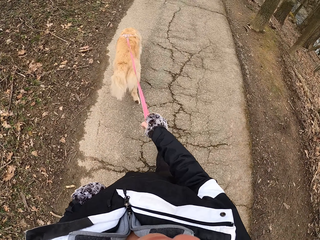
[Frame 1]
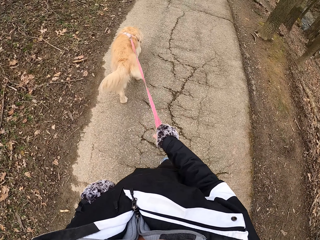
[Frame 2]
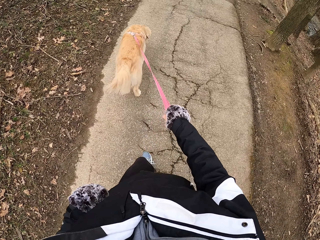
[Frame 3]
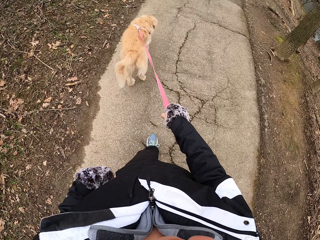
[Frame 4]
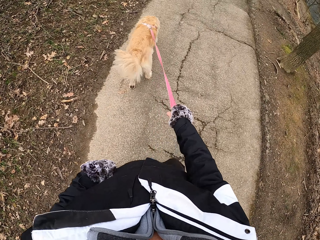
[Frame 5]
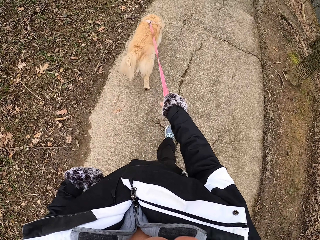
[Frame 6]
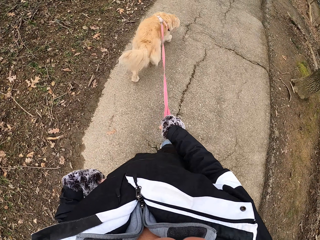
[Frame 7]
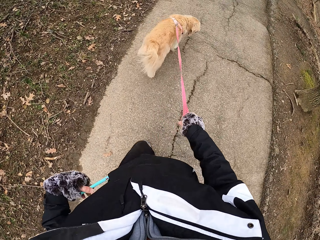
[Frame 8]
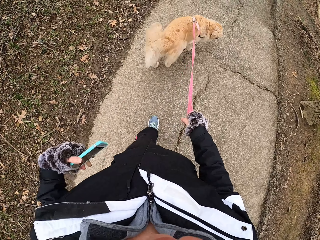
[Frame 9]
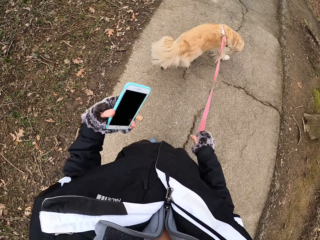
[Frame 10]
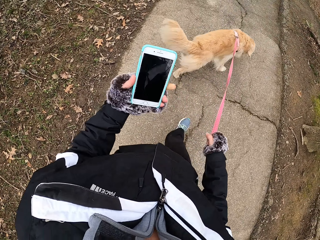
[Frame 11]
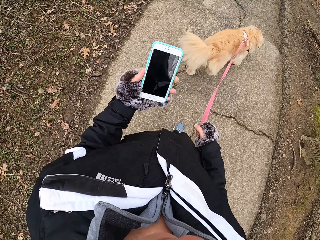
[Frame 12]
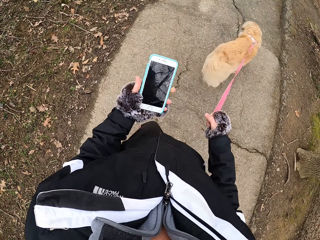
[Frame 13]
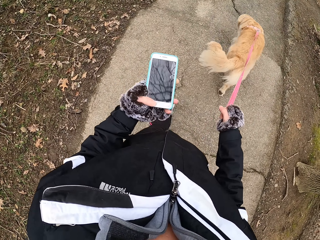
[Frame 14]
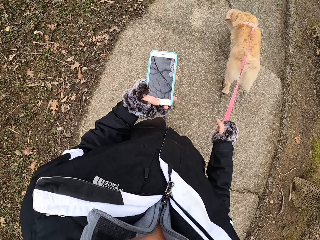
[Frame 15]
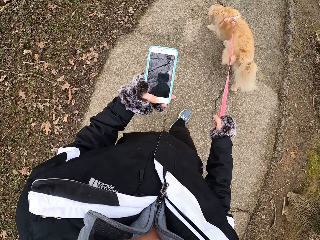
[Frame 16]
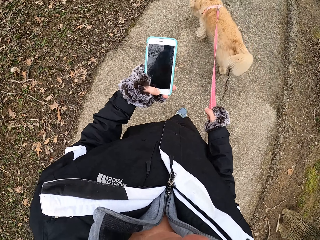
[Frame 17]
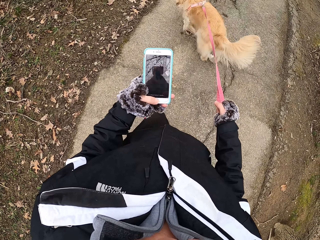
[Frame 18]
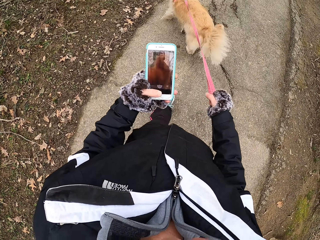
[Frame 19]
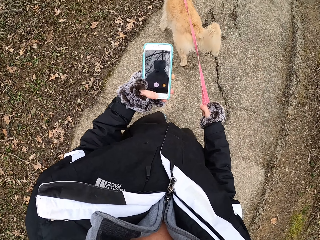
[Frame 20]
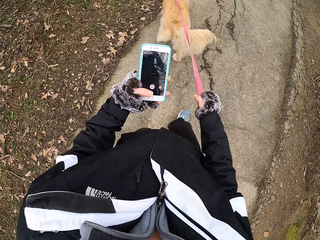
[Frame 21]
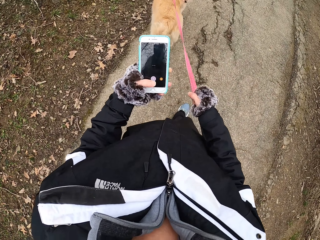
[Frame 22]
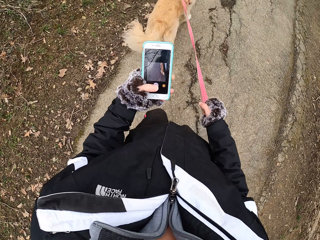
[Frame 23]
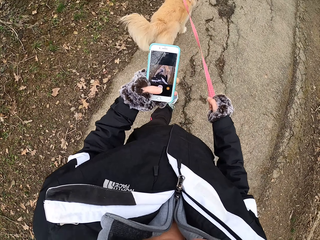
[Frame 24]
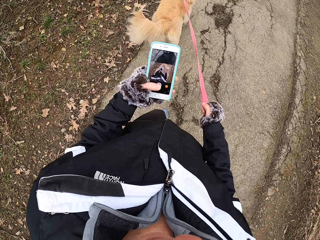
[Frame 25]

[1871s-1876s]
The camera wearer removes the phone from the pocket. They walk with his dog on the pathway. They use the phone. They look at the phone.
